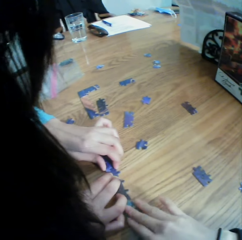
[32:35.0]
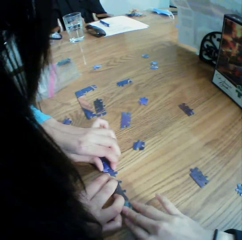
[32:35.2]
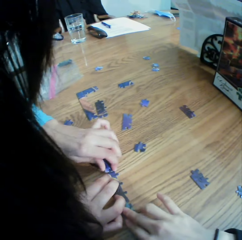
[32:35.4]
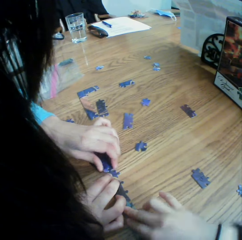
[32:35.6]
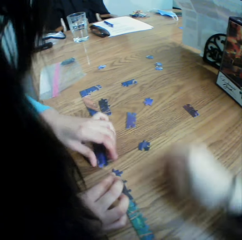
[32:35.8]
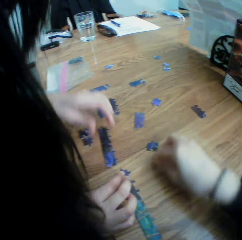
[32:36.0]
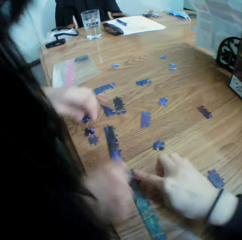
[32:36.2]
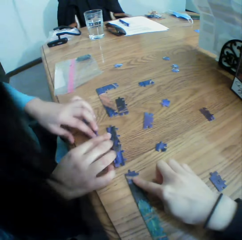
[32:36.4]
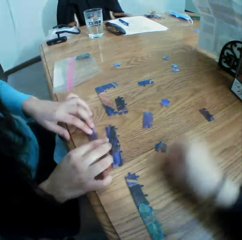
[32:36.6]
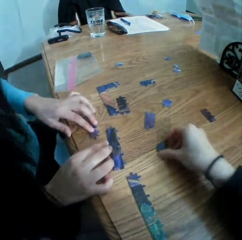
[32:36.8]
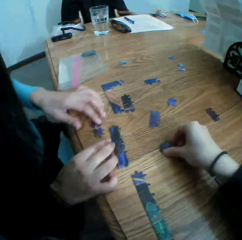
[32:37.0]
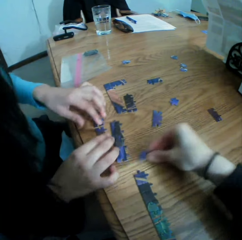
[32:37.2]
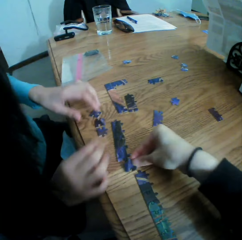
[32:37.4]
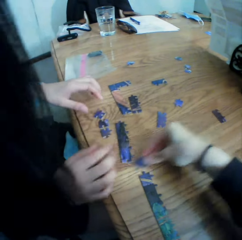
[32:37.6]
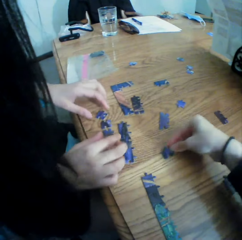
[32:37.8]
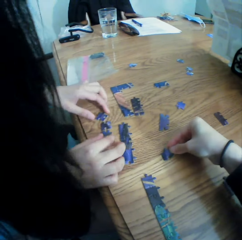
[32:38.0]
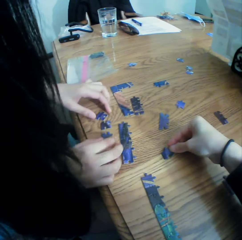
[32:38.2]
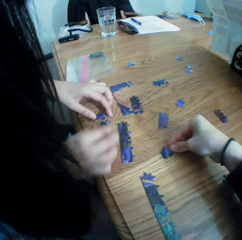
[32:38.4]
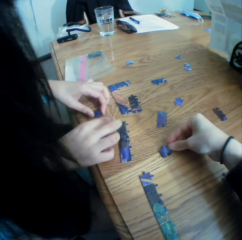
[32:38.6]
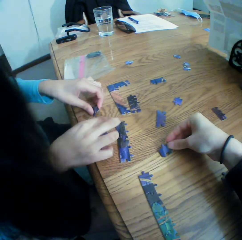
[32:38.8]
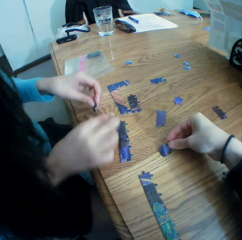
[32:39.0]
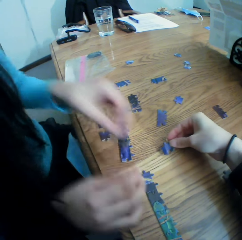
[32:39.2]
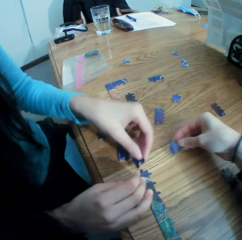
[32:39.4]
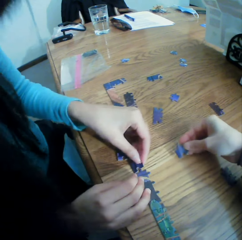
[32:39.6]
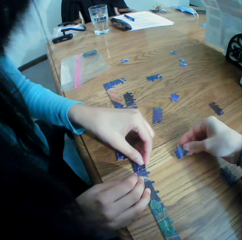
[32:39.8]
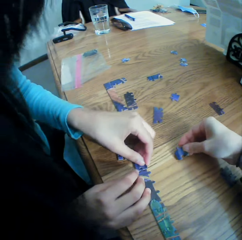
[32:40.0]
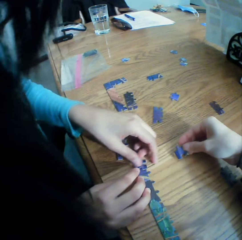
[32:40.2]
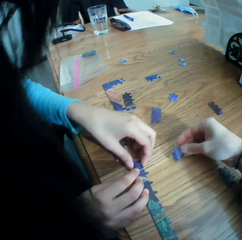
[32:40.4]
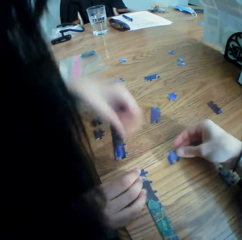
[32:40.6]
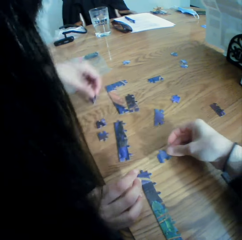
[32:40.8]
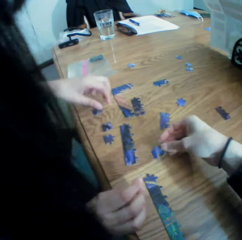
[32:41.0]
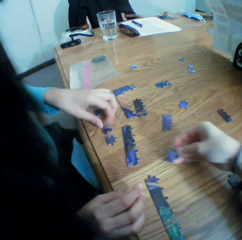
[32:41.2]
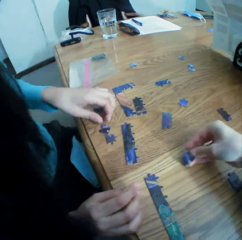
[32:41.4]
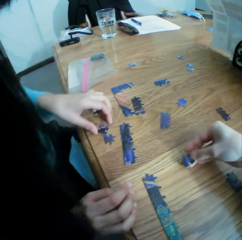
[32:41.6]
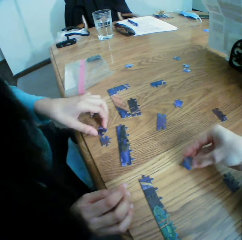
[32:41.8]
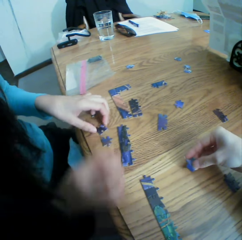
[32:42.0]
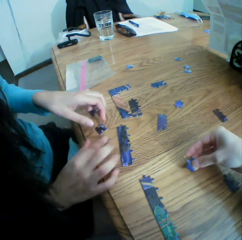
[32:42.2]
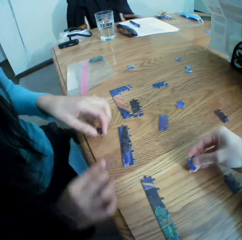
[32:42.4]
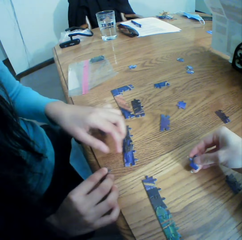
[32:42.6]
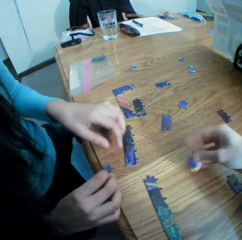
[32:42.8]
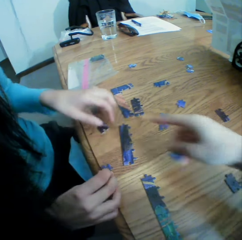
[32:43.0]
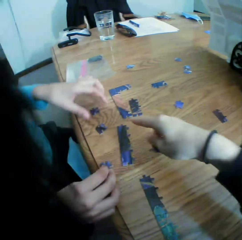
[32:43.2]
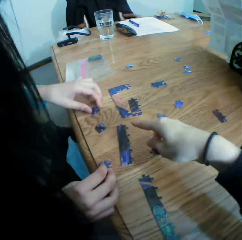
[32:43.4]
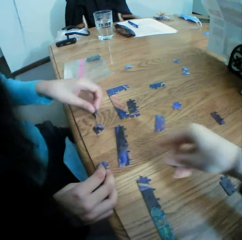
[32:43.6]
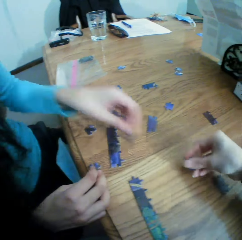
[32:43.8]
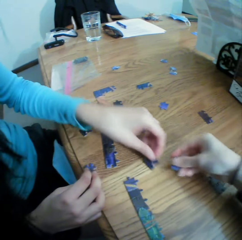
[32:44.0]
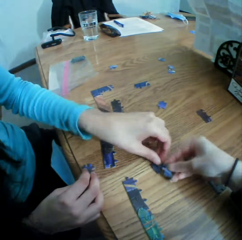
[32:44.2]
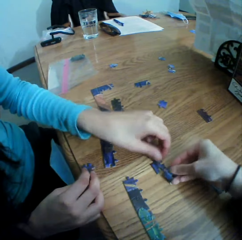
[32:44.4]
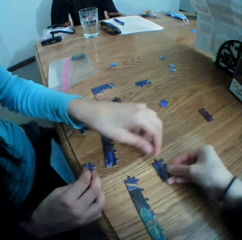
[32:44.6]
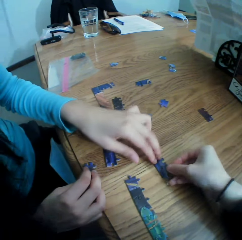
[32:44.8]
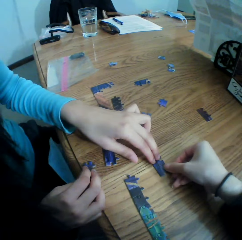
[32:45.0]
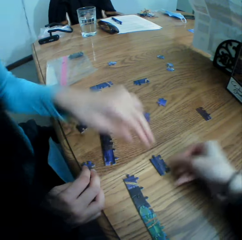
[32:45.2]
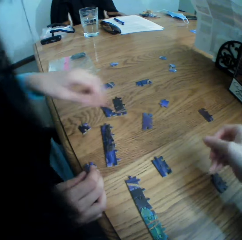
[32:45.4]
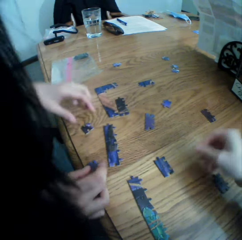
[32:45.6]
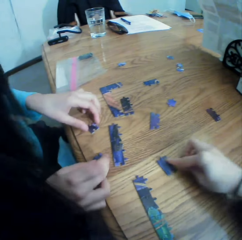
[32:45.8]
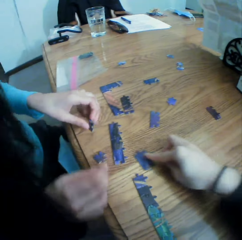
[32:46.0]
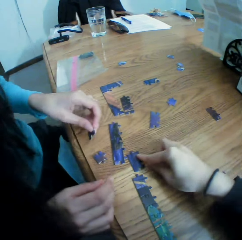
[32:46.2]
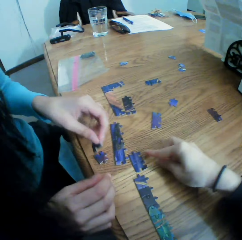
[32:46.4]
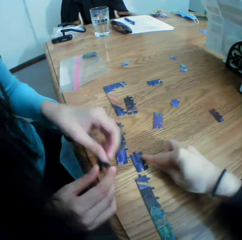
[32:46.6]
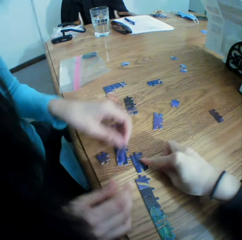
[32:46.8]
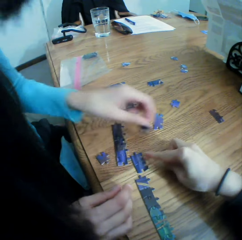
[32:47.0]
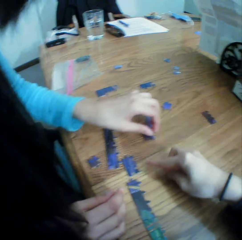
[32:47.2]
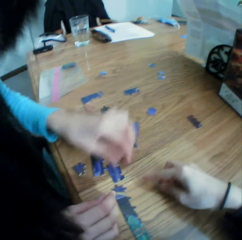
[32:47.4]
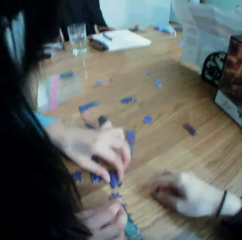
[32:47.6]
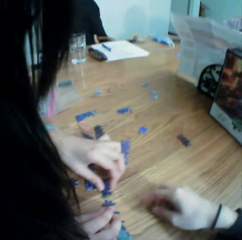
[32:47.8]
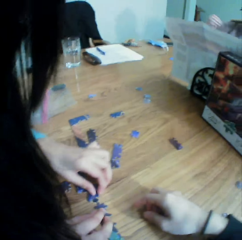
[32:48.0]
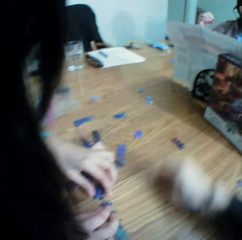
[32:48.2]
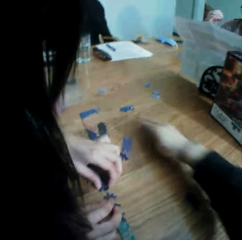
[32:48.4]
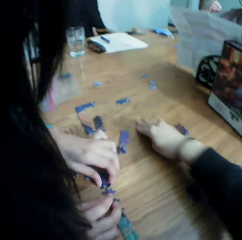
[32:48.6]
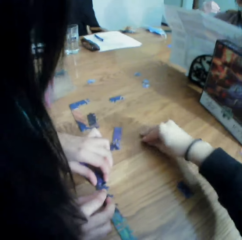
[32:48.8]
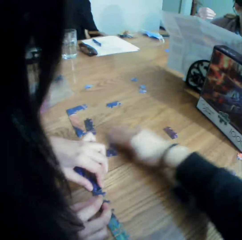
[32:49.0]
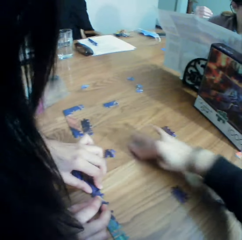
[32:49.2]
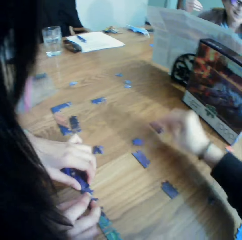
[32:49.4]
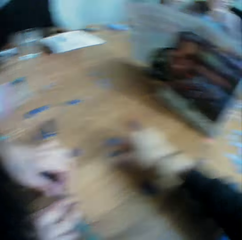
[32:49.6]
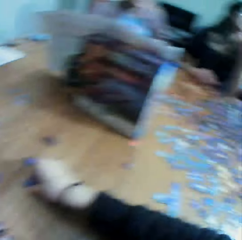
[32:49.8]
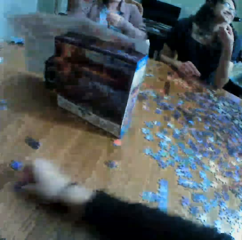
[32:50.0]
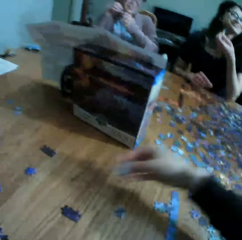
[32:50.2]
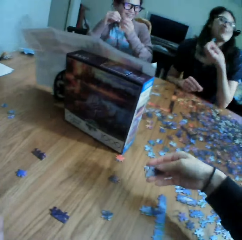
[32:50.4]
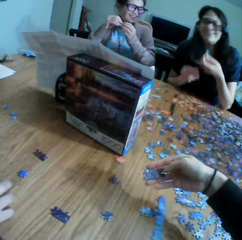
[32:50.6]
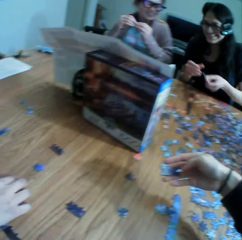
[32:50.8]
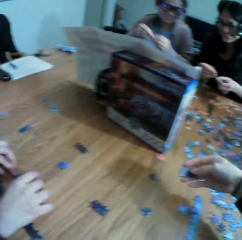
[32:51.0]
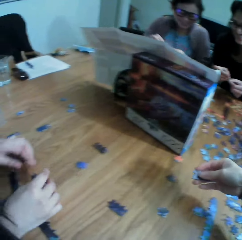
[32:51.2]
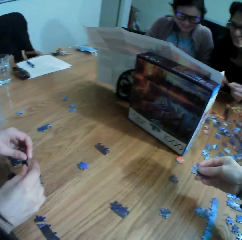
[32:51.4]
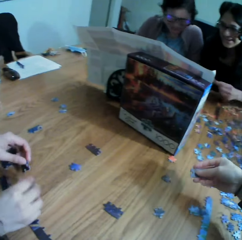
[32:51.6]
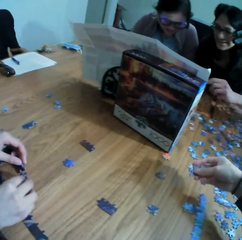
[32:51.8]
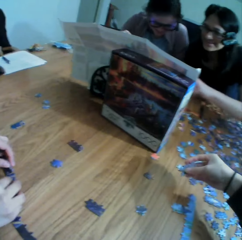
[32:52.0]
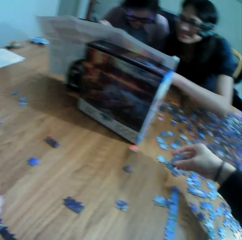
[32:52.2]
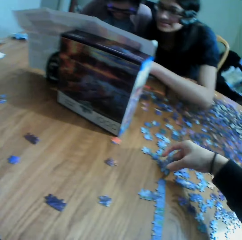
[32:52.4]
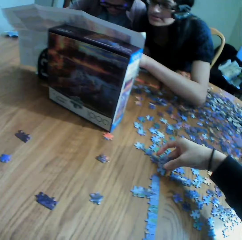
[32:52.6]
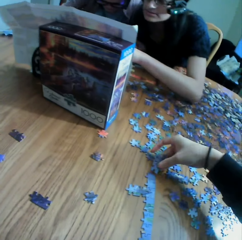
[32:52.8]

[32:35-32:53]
The camera wearer touches the puzzle. They point at the puzzle. They move the puzzle on the table. They talk to a woman. The woman talks to the camera wearer. The camera wearer looks at the puzzle. They point at the puzzle. They put the puzzle on the table. They play the jigsaw puzzle. They move the puzzle on the table. Another woman converses with the colleagues. The camera wearer pulls a puzzle on the table. They talk to the colleagues. They pick up a puzzle. They look at the puzzle.

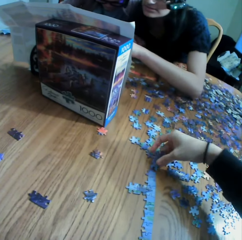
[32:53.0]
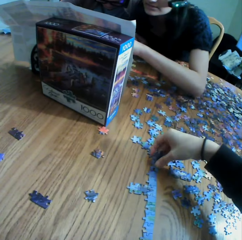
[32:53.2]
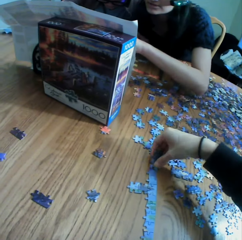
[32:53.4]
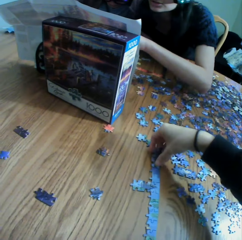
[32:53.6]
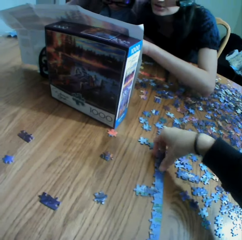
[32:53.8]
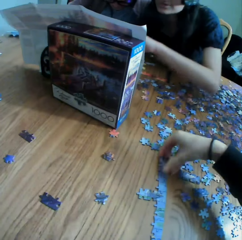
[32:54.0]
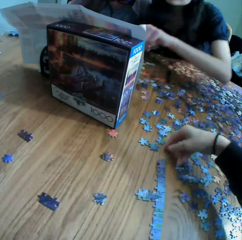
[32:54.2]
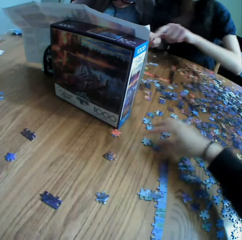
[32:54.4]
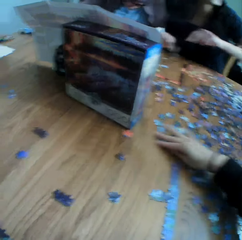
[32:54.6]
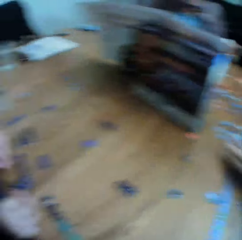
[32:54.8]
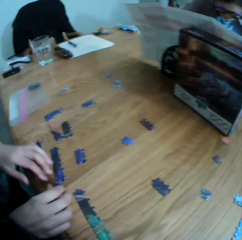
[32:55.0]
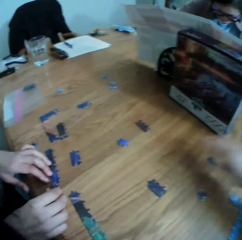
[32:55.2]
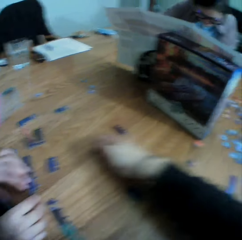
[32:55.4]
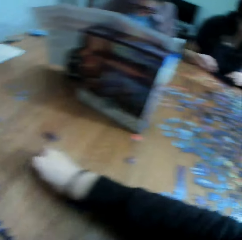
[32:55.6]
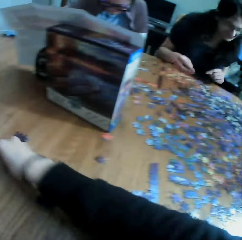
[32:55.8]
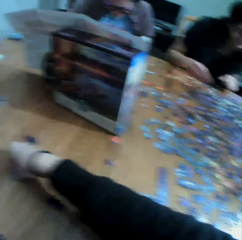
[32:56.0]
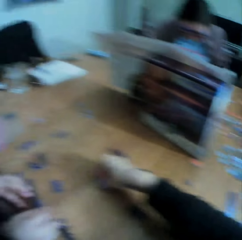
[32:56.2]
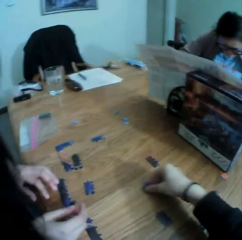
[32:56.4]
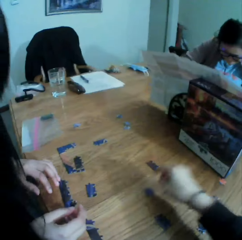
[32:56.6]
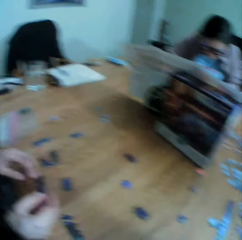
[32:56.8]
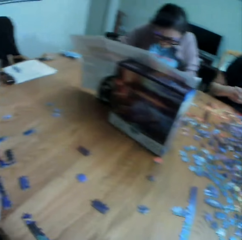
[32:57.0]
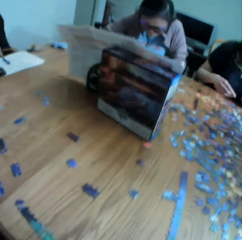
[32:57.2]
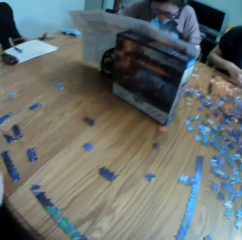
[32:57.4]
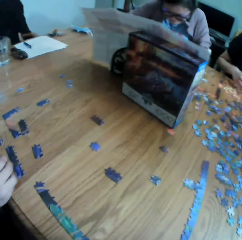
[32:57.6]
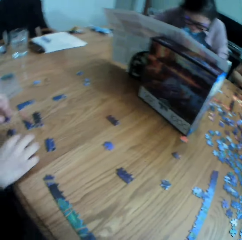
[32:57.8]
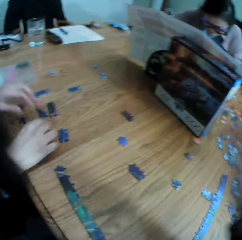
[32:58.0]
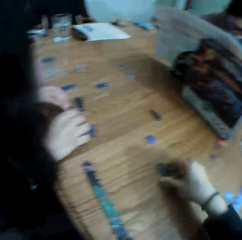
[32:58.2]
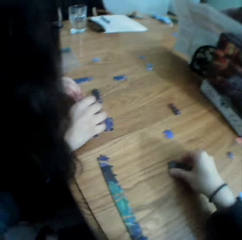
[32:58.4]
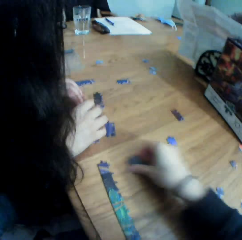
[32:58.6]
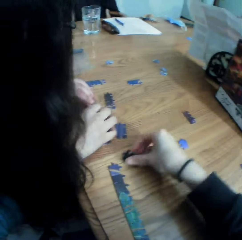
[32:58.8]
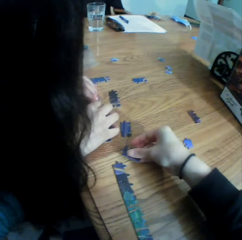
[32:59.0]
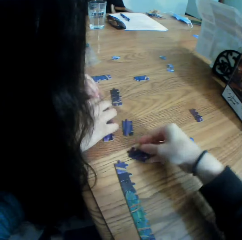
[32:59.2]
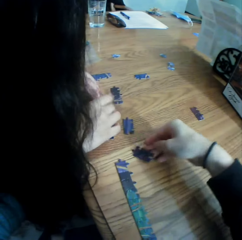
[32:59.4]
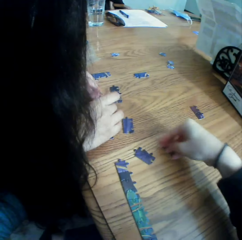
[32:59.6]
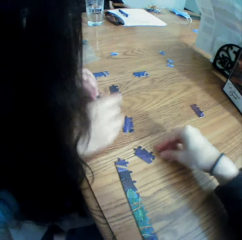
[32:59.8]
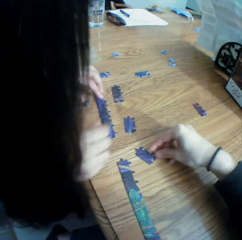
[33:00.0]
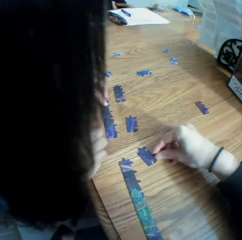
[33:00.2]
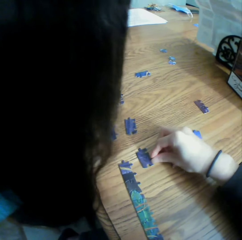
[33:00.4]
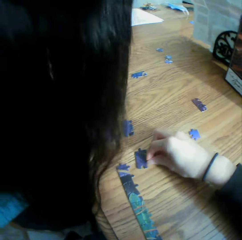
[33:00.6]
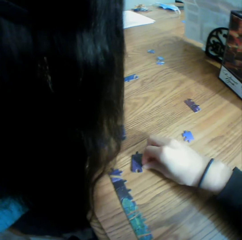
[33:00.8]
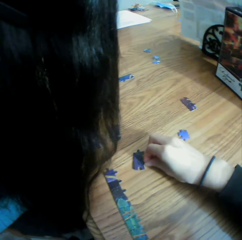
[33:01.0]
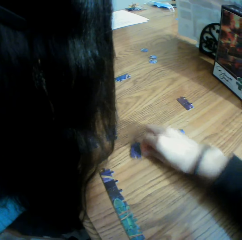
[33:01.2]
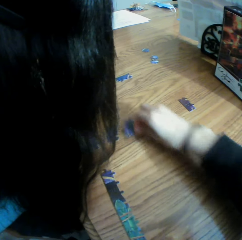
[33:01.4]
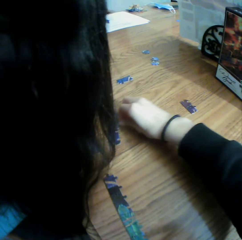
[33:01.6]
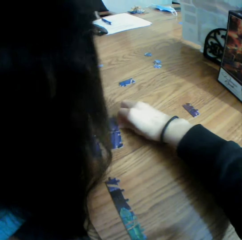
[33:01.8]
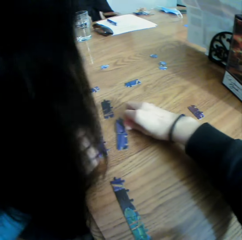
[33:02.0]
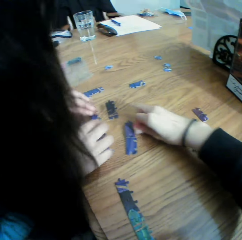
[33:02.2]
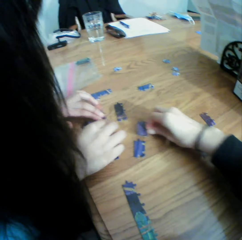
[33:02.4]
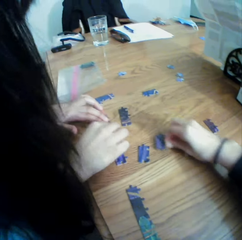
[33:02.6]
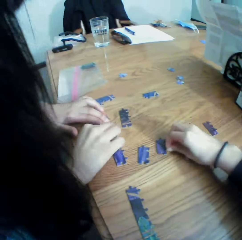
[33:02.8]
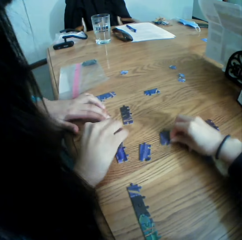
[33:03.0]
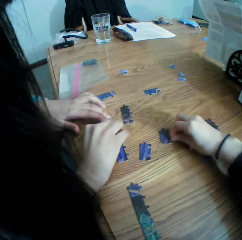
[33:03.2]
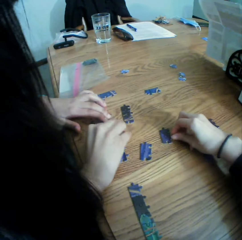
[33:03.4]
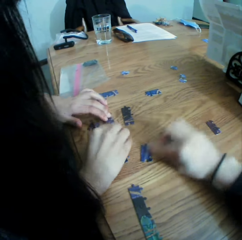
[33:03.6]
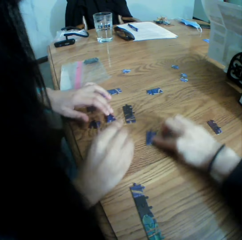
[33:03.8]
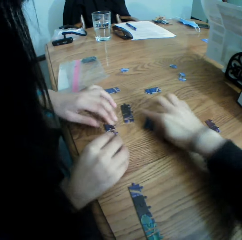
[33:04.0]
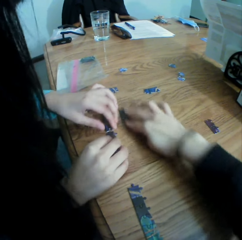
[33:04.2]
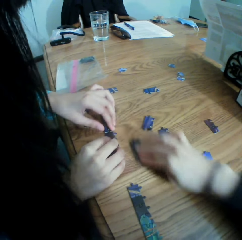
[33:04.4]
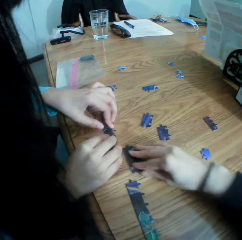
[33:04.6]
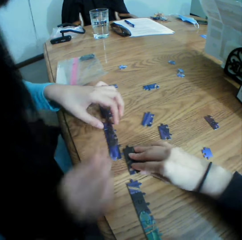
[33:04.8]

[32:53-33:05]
The camera wearer joins the puzzle. They converse with the colleagues. They pick up a puzzle. They move the right hand. They move the puzzle.
